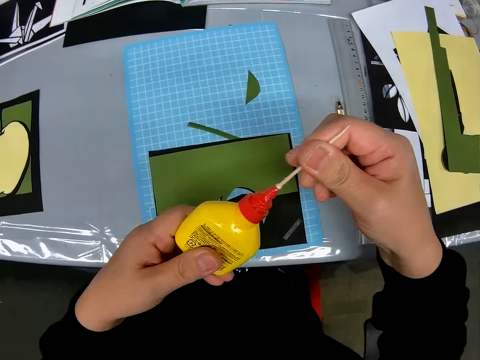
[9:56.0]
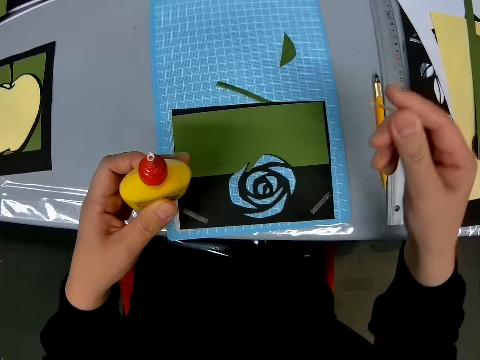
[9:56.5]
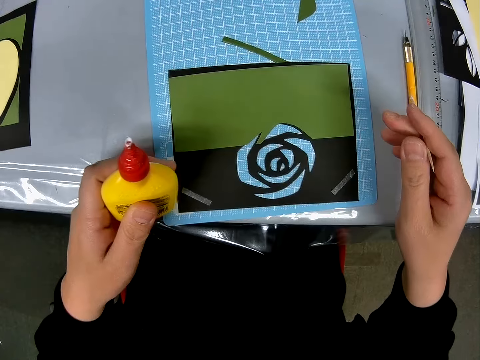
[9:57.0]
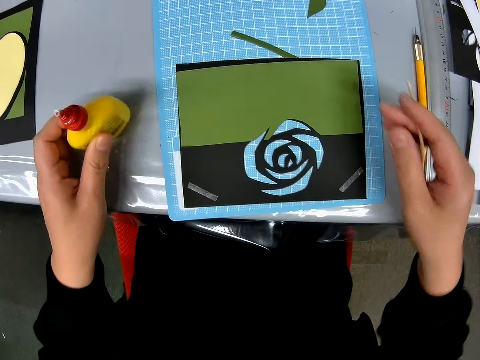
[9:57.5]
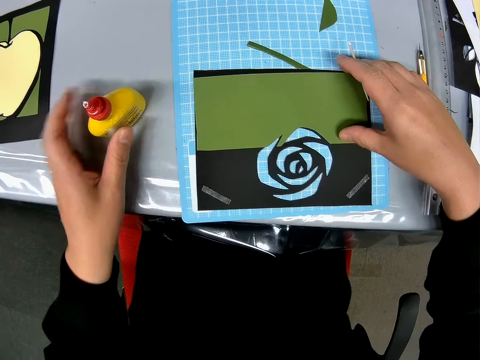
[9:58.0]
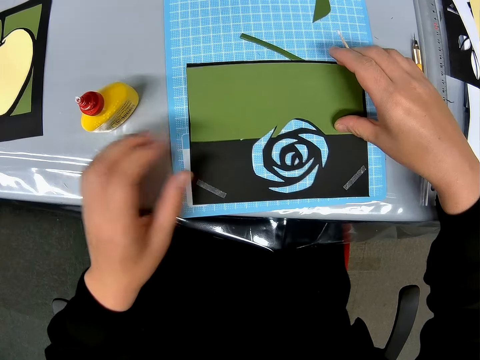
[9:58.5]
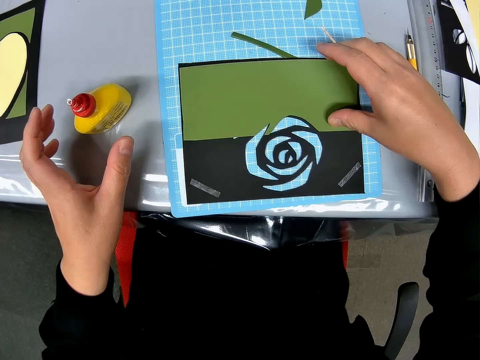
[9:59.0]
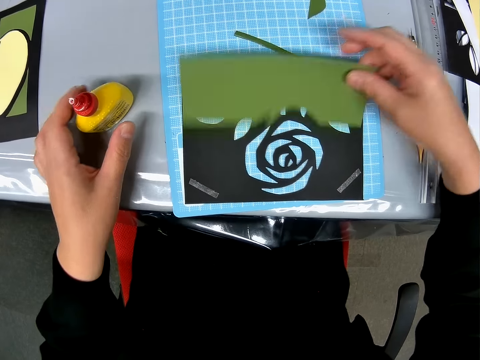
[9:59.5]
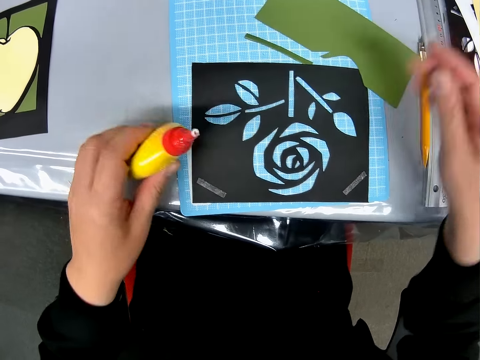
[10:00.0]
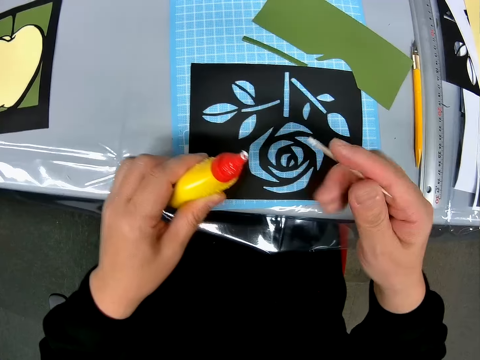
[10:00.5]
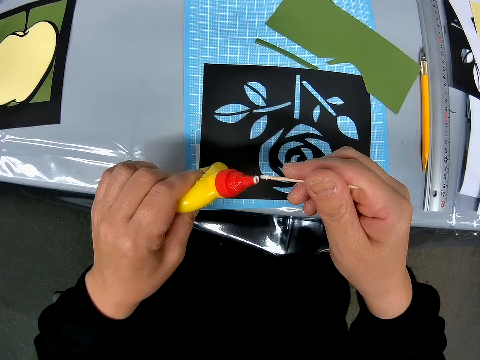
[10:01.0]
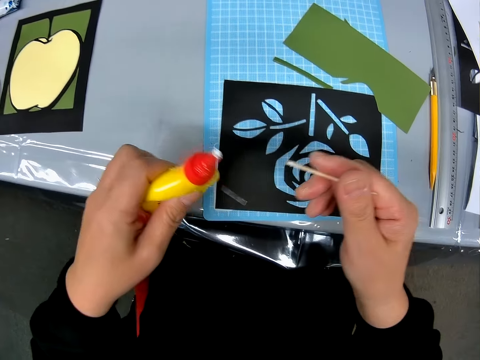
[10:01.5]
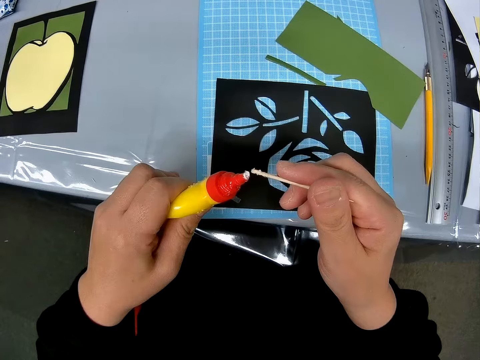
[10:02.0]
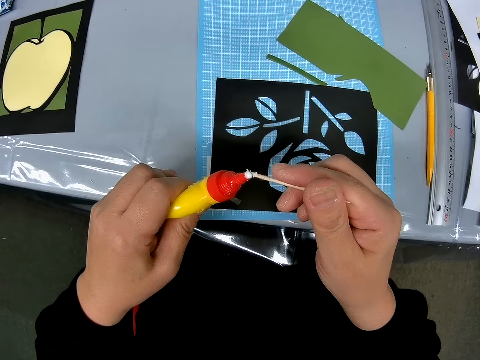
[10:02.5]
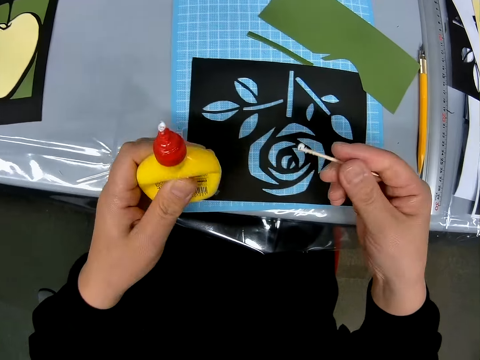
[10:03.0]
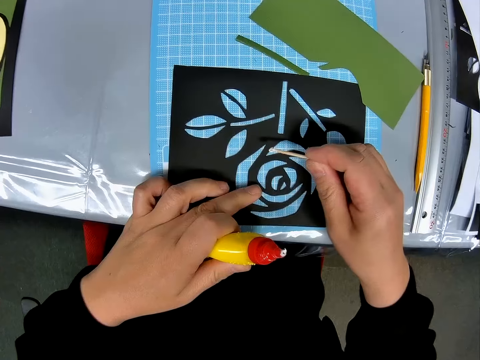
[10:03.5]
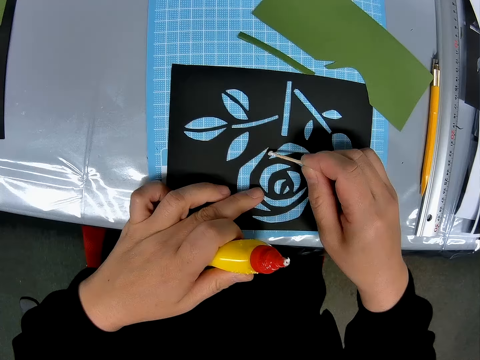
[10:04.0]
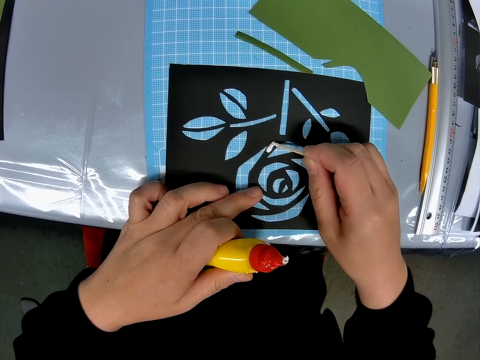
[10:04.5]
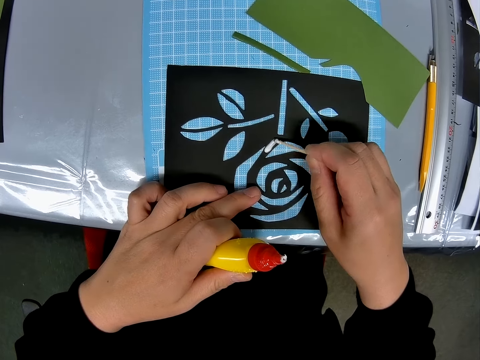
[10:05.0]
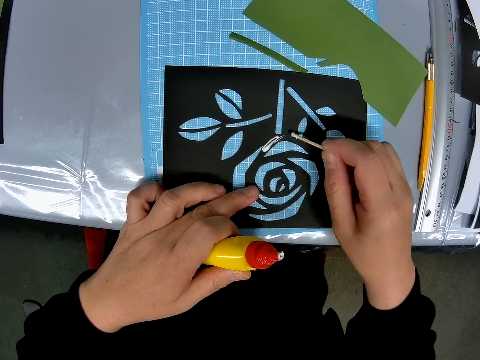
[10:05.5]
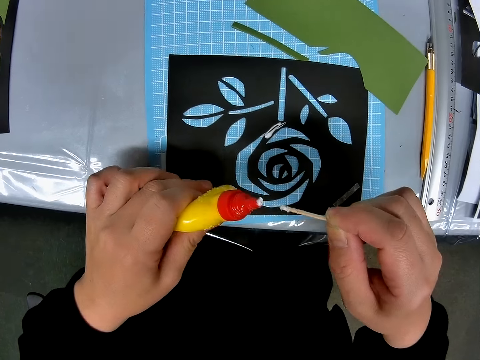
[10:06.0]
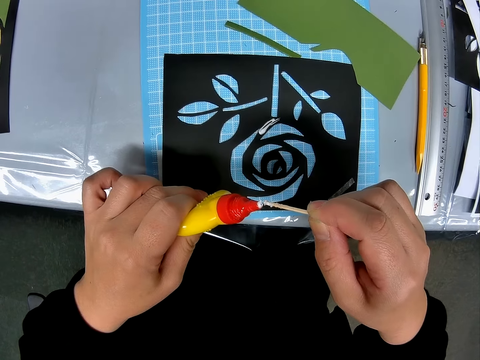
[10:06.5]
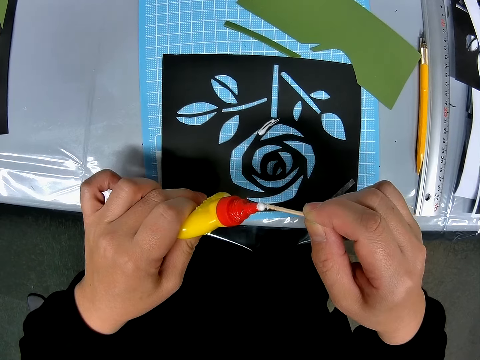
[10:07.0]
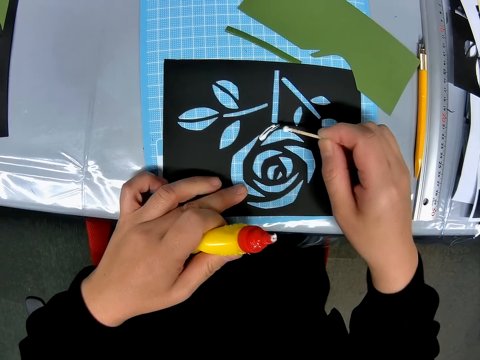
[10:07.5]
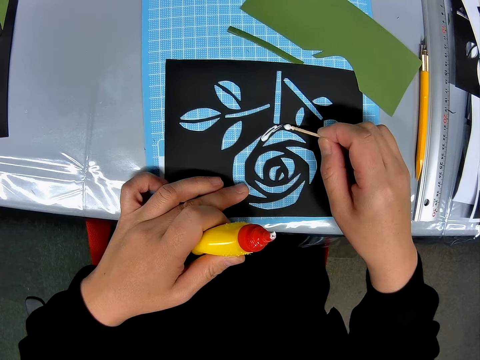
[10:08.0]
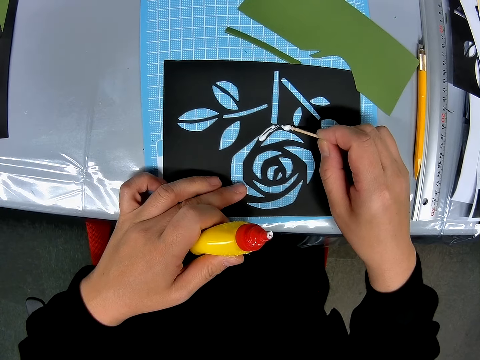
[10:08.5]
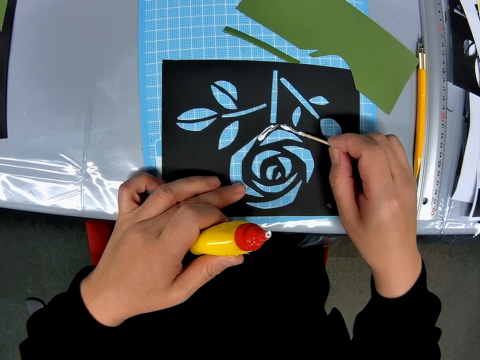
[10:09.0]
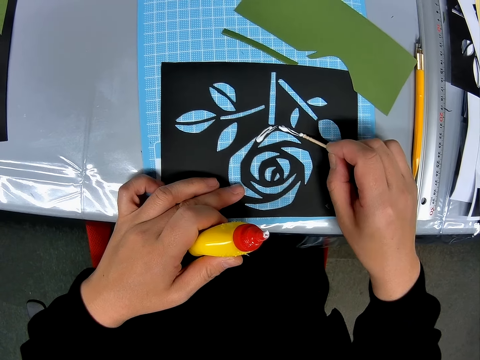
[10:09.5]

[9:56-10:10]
The camera wearer removes a stick from the glue container. He drops the glue container on the table. He moves the green sheet from the black sheet. He picks up the glue container from the table. He taps the glue from the glue container with the stick in his right hand. He adds the glue to the surface of the black sheet on the table with the stick. He taps the glue from the glue container with the stick in his right hand. He adds the glue to the surface of the black sheet on the table.

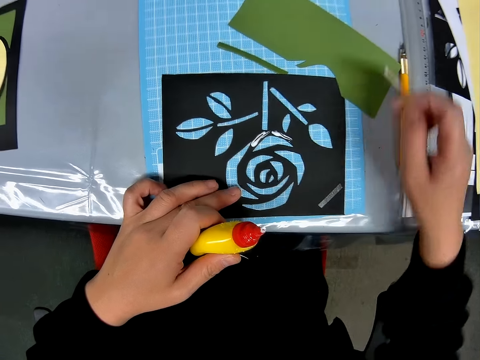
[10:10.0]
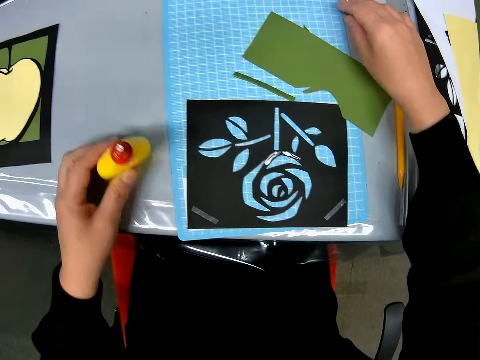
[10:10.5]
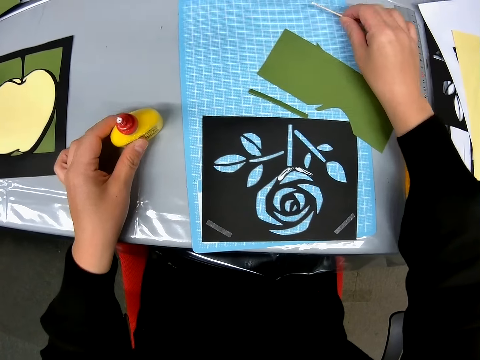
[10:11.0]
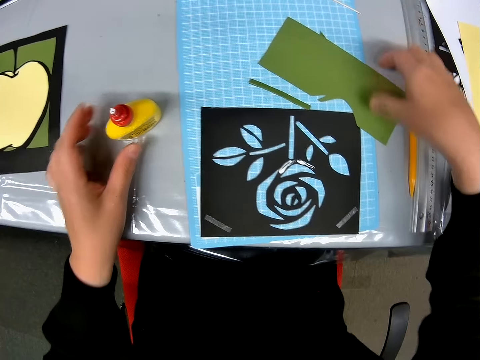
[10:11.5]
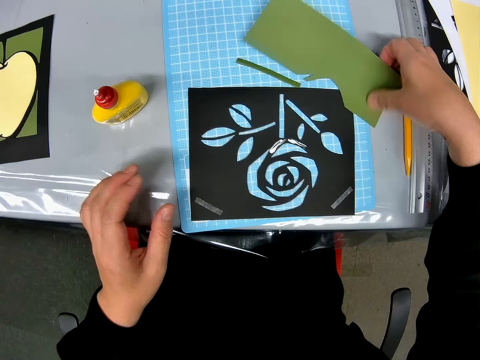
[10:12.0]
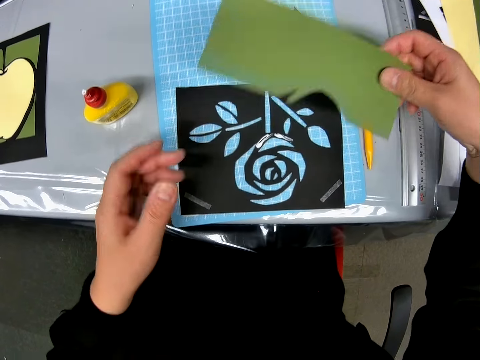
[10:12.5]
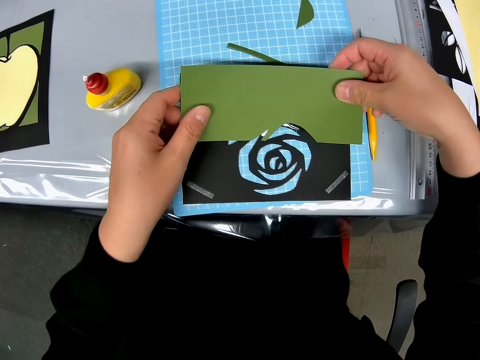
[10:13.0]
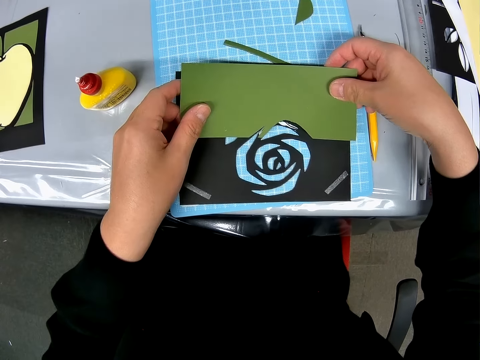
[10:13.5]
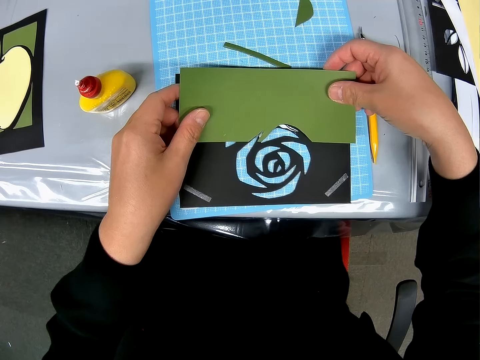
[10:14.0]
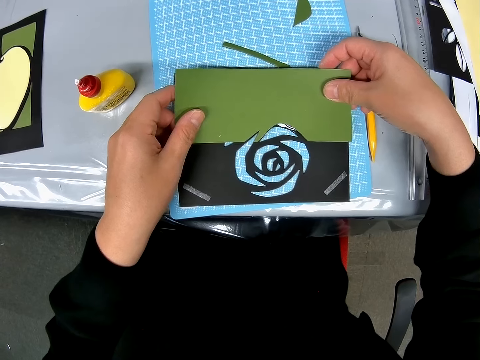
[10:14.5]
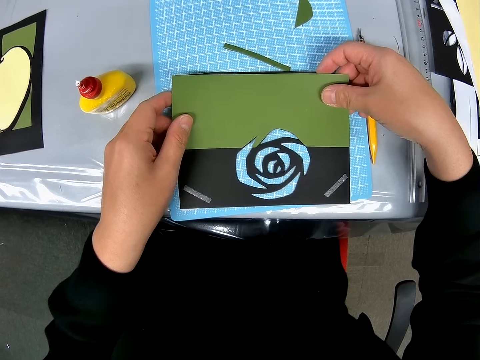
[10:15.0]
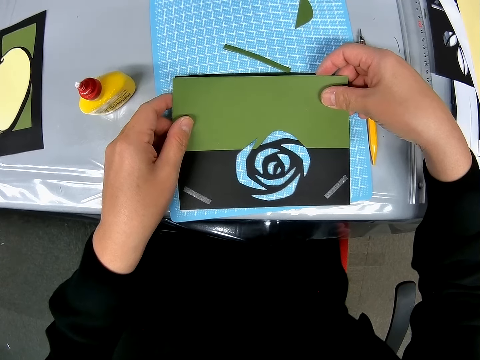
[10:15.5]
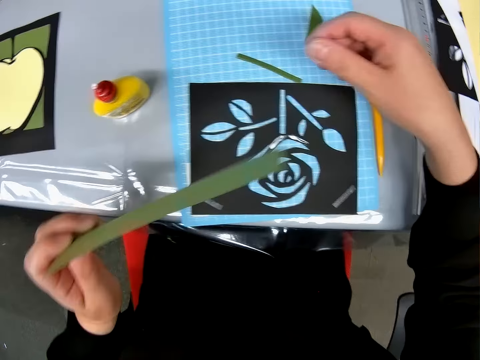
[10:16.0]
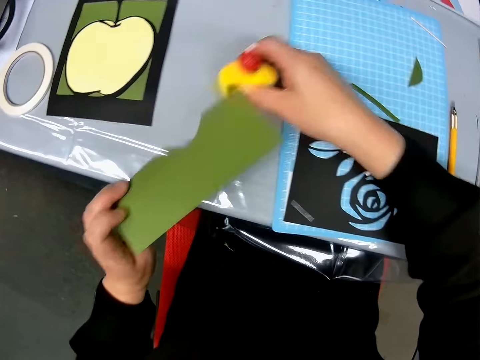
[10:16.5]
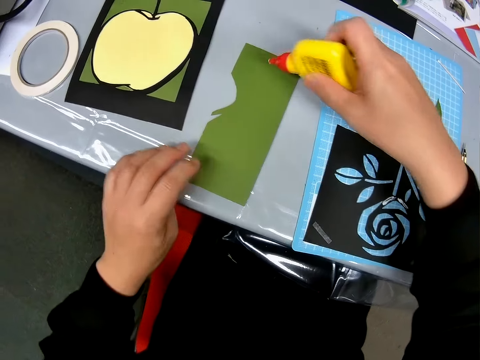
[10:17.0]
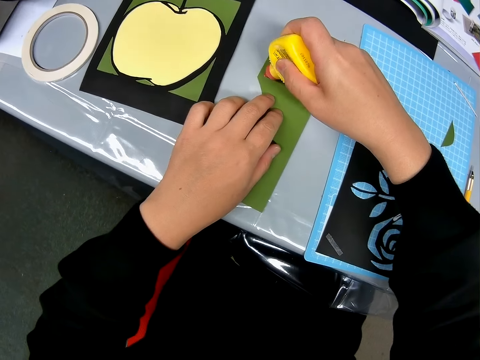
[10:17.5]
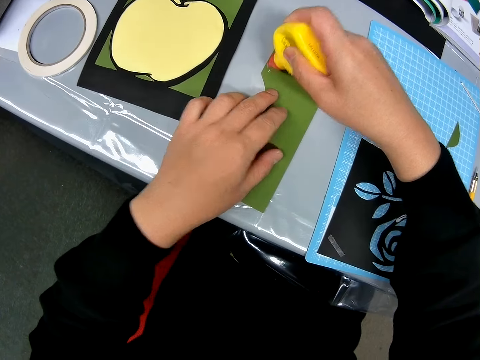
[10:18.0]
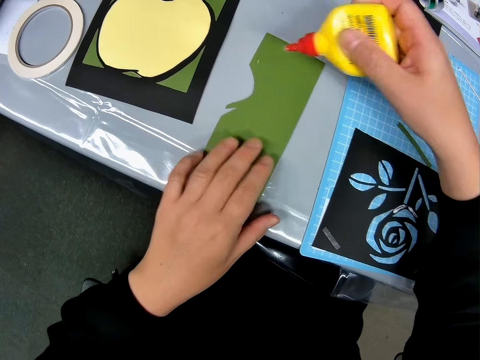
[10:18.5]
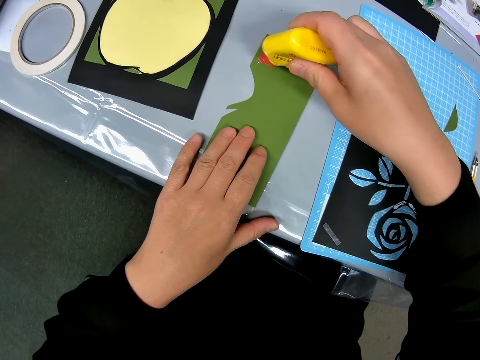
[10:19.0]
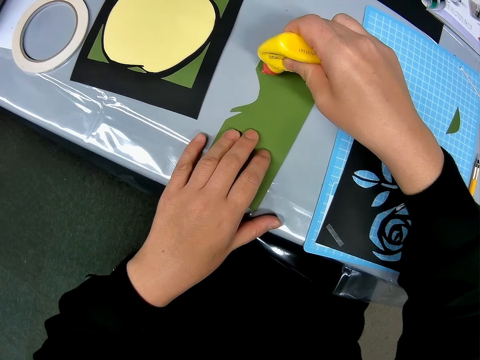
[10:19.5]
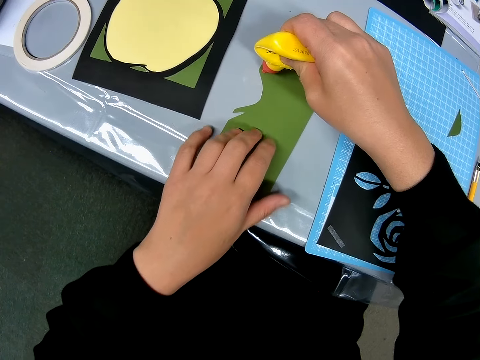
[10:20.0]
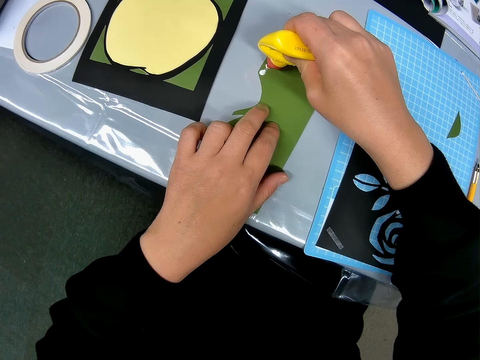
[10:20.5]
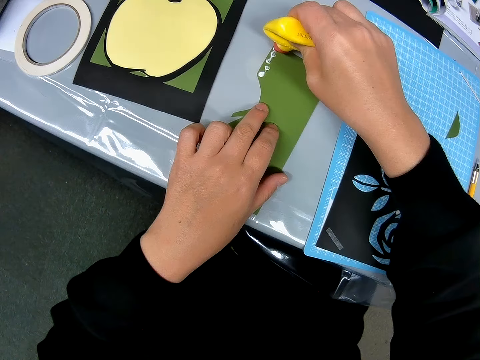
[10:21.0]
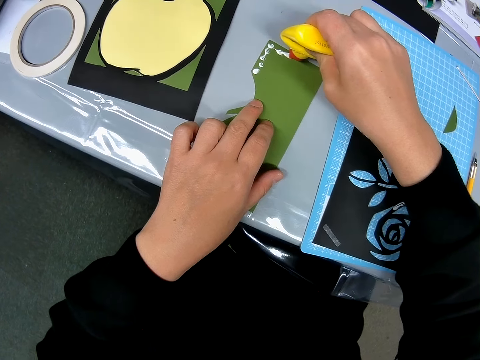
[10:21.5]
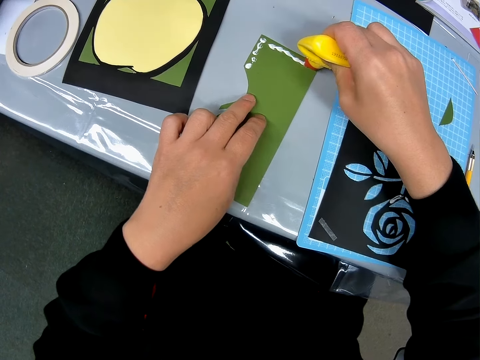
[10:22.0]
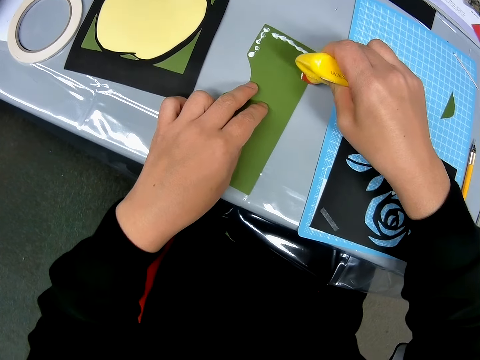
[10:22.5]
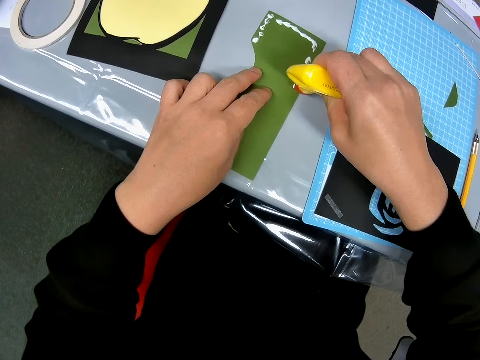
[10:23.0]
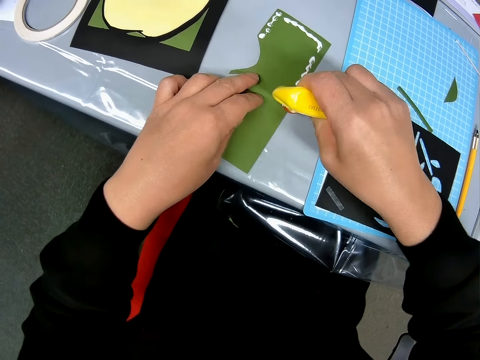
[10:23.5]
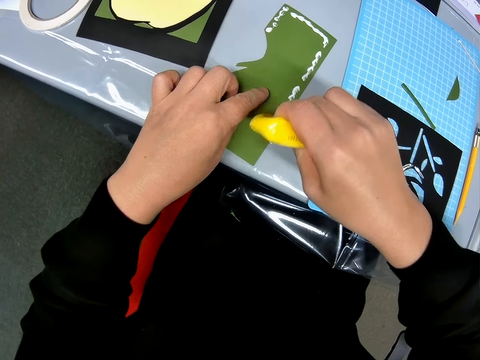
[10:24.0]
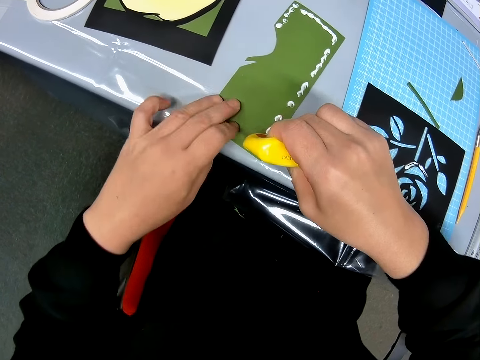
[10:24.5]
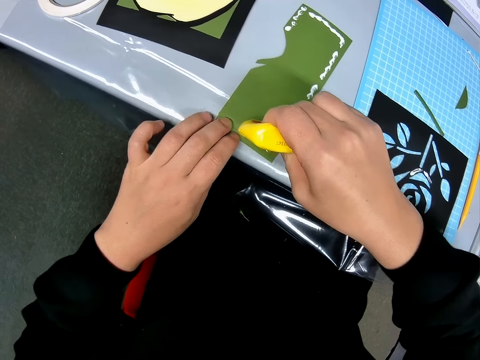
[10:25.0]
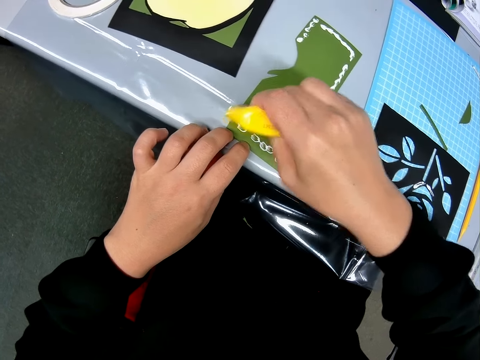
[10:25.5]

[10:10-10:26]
The camera wearer drops the glue container and the stick in his hand on the table. He places the green sheet on the black designed sheet on the table. He picks a paper craft. He aligns the paper craft on the paper craft on the cutting mat. He takes the green sheet off the black designed sheet on the table. He picks up a glue container from the table. He adds the glue to the surface of the green sheet on the table.
